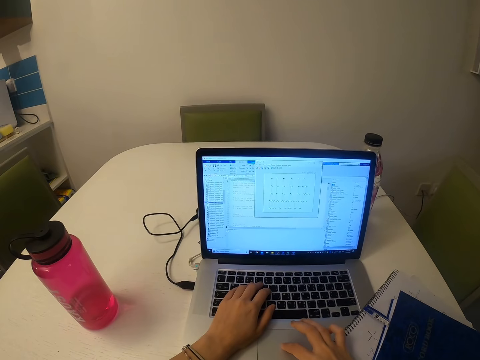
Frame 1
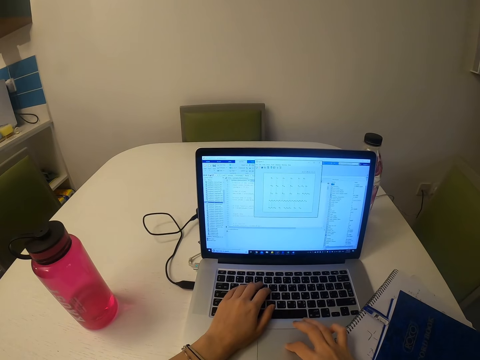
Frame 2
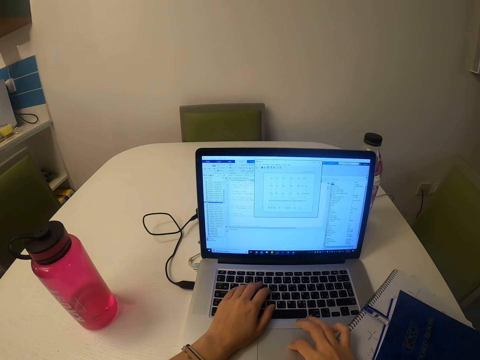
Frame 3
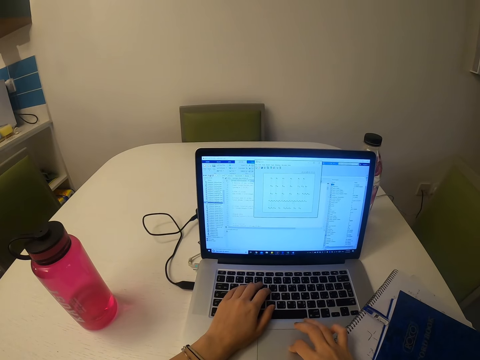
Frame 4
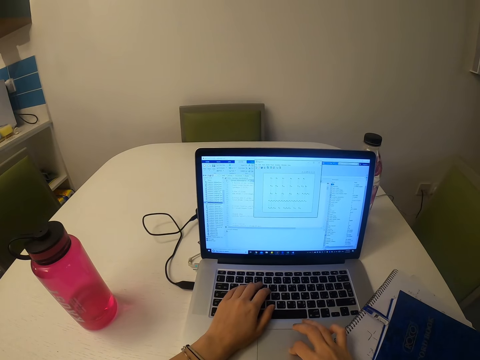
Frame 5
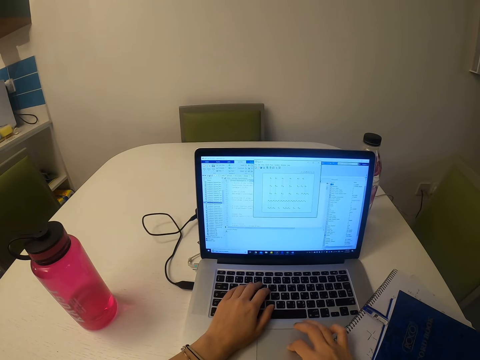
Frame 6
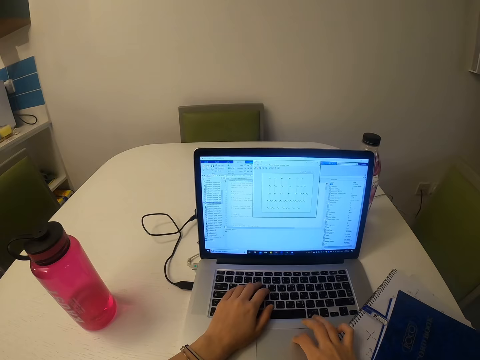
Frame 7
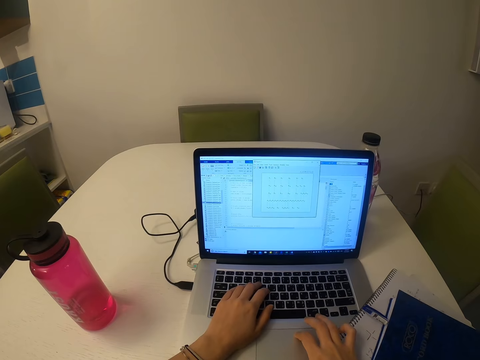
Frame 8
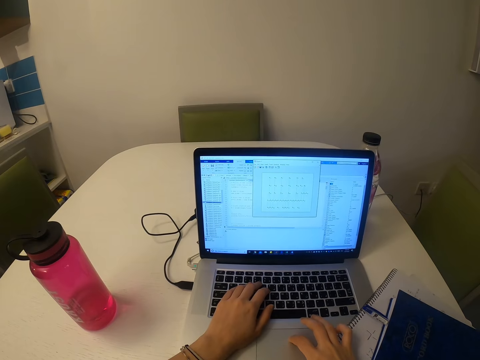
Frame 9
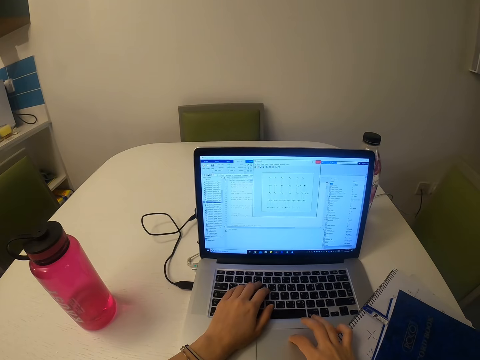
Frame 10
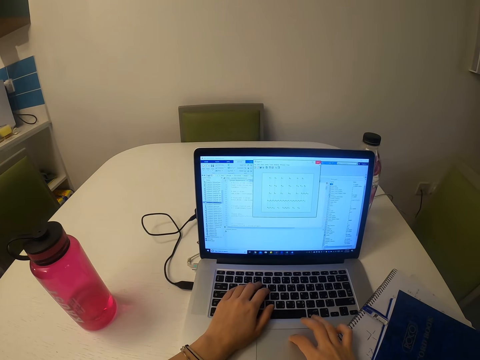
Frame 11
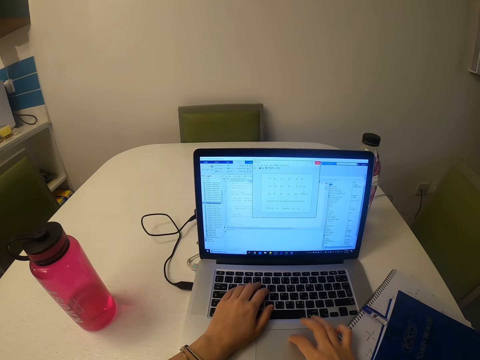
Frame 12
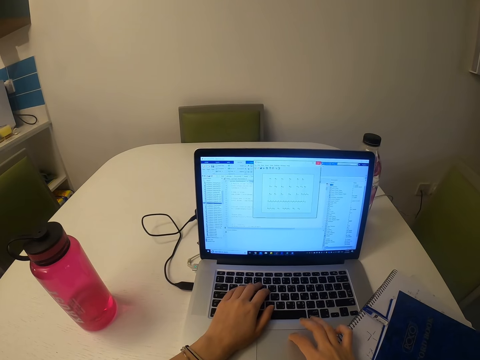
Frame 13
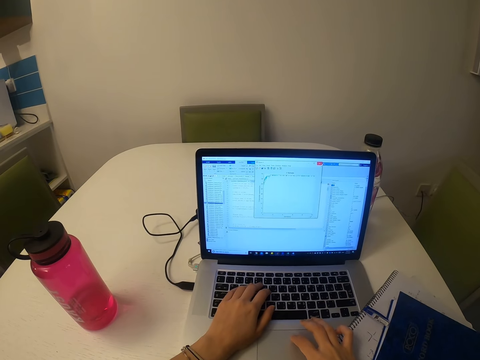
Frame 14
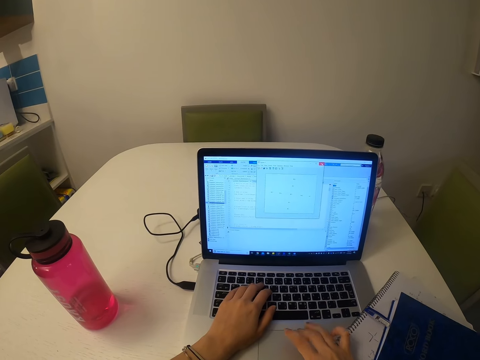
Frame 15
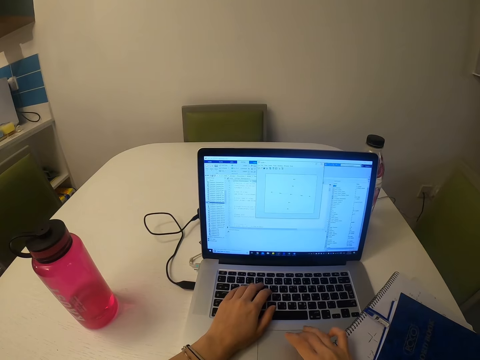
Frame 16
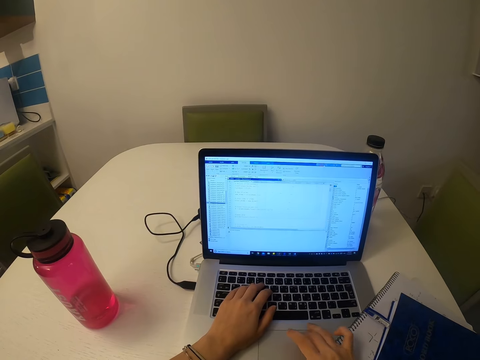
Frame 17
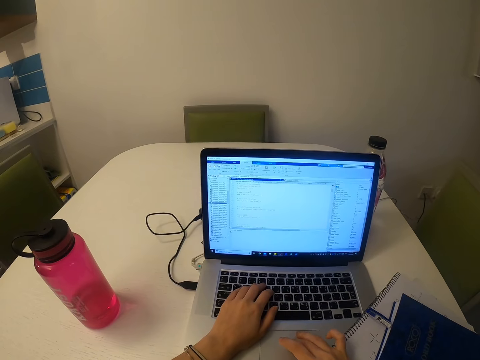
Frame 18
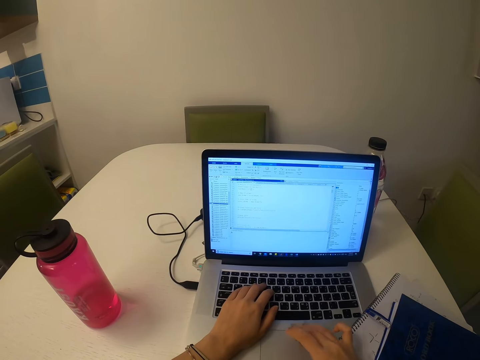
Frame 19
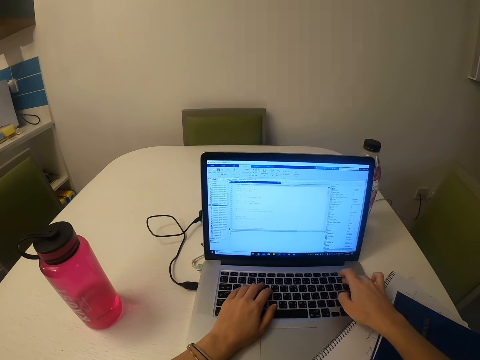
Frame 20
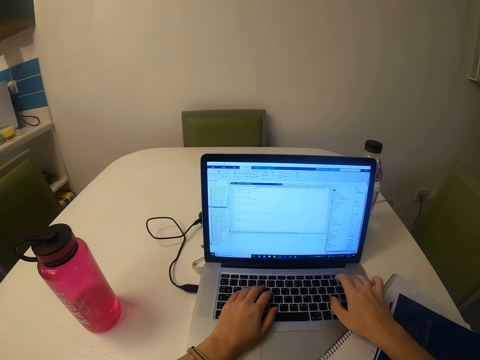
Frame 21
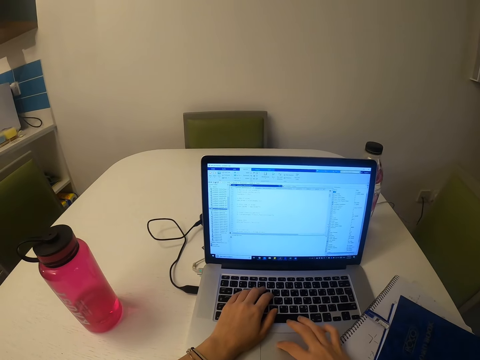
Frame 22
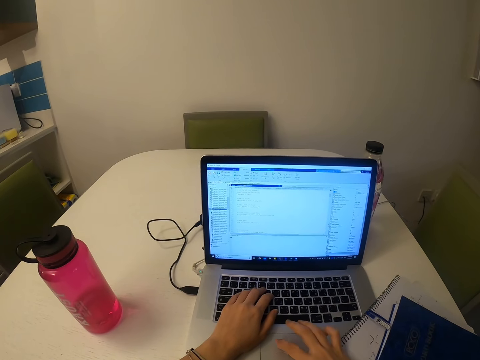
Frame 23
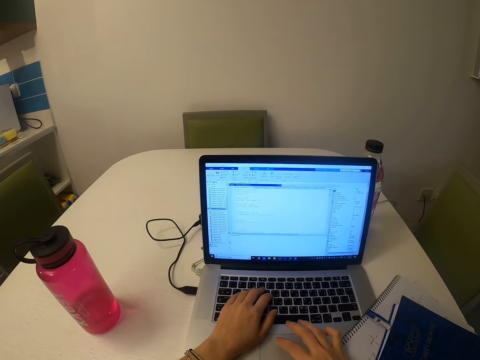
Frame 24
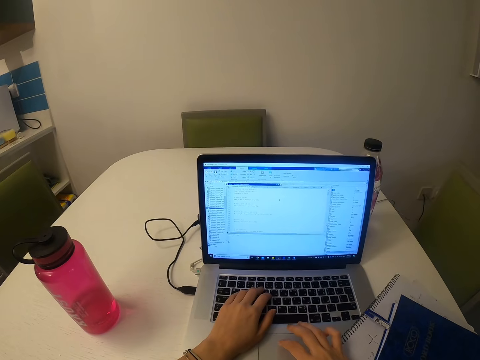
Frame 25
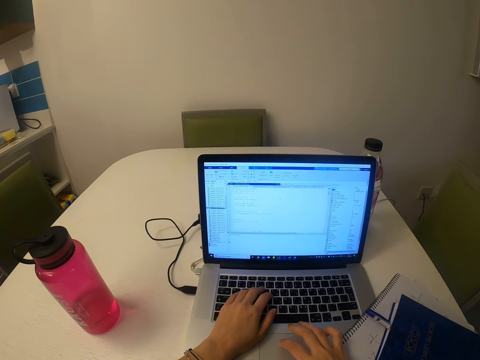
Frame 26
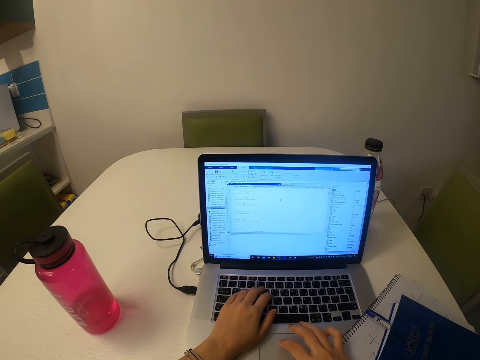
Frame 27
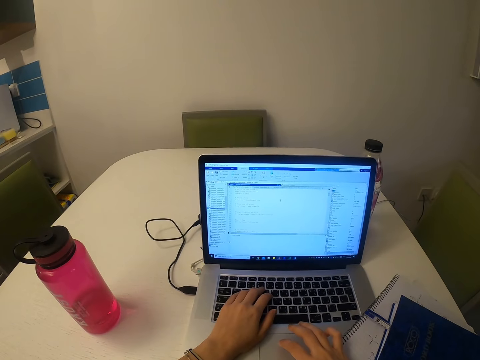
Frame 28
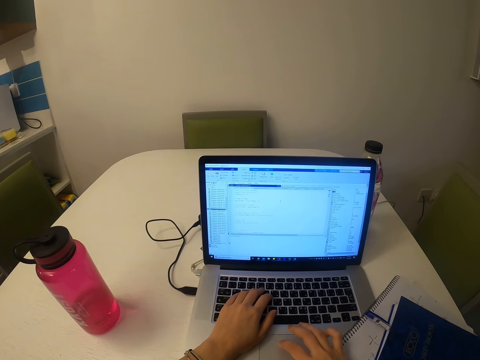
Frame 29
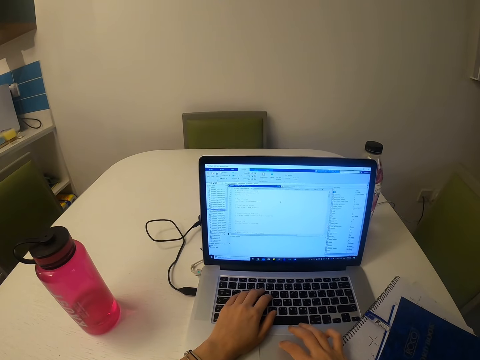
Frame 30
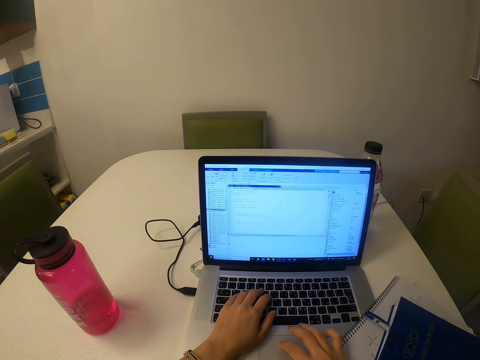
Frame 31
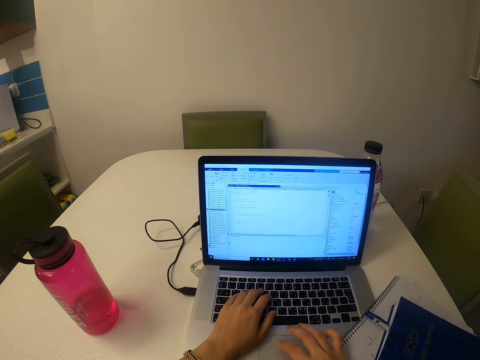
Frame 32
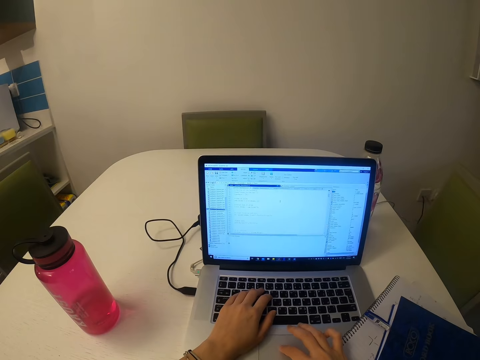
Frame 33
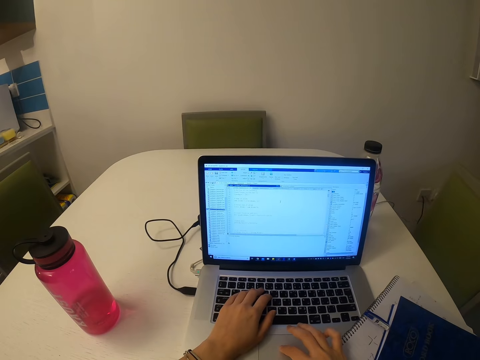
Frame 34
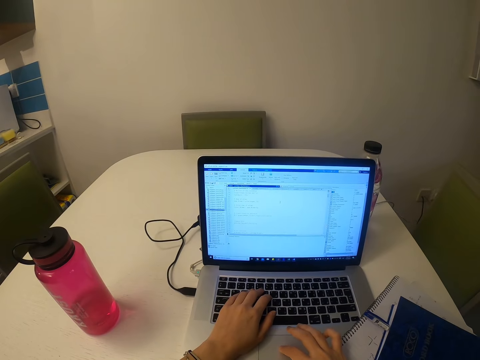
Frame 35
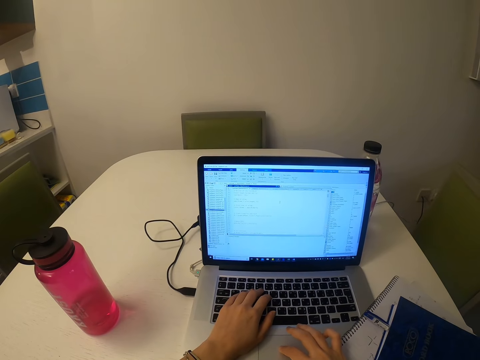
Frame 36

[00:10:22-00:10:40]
The camera wearer touches the laptop.

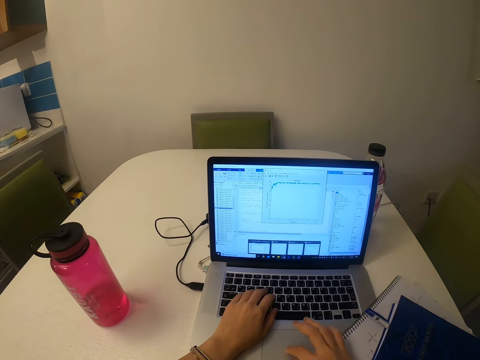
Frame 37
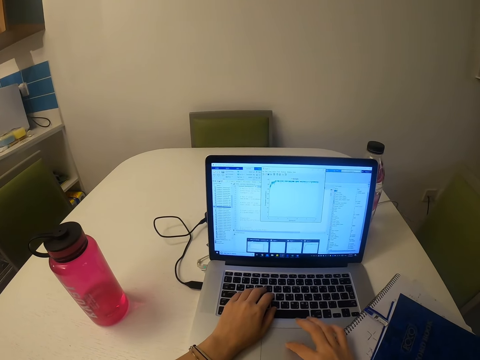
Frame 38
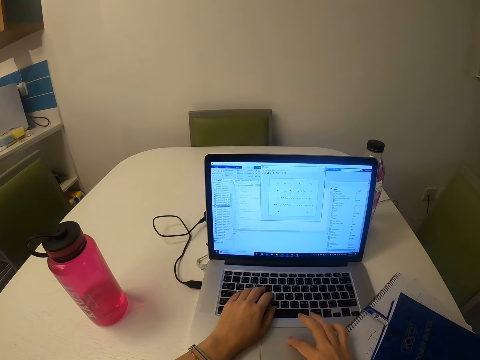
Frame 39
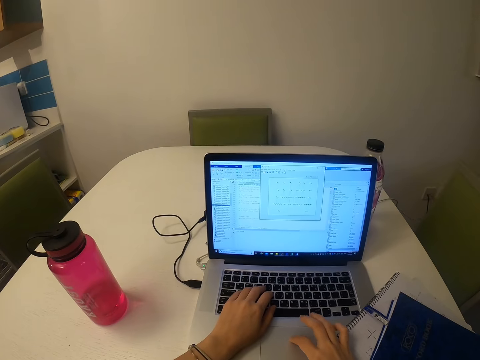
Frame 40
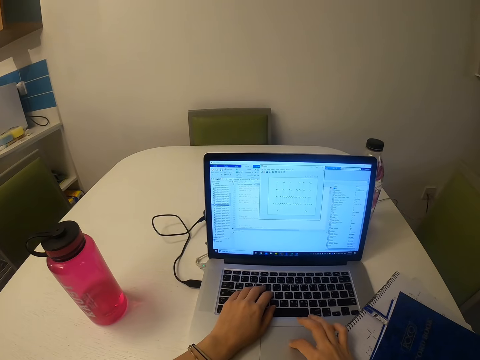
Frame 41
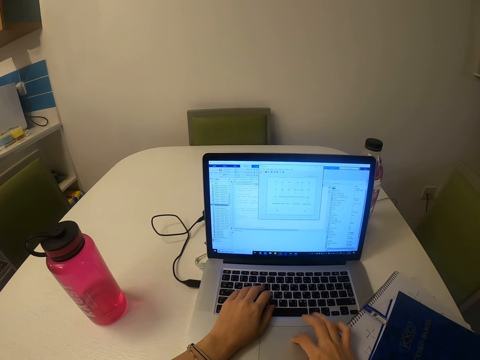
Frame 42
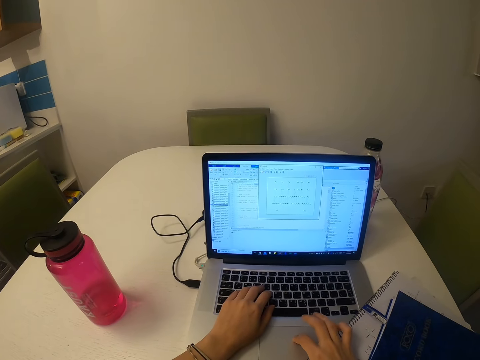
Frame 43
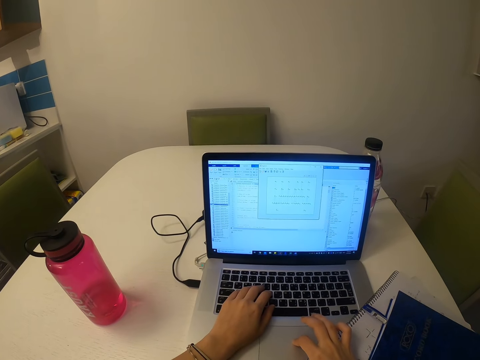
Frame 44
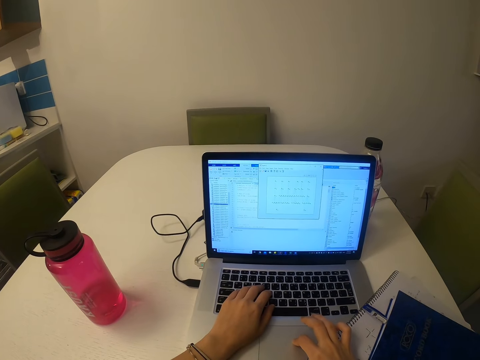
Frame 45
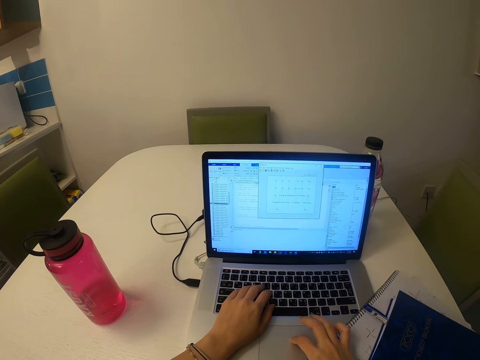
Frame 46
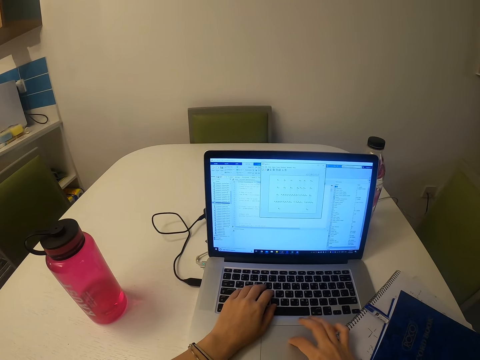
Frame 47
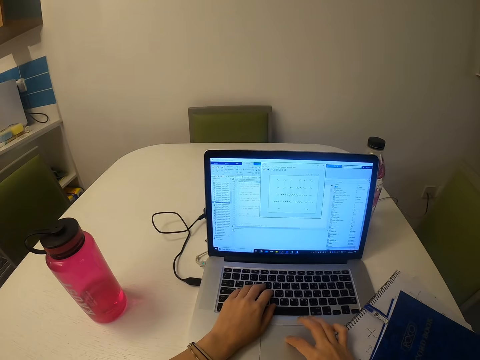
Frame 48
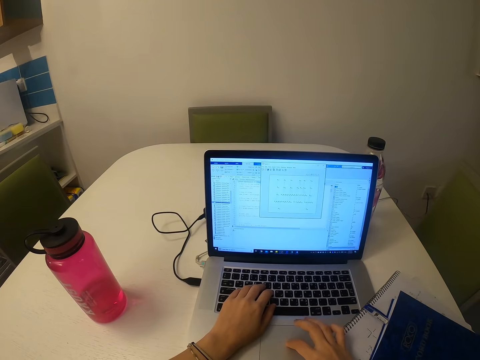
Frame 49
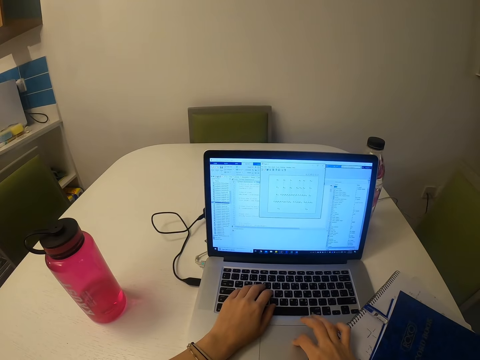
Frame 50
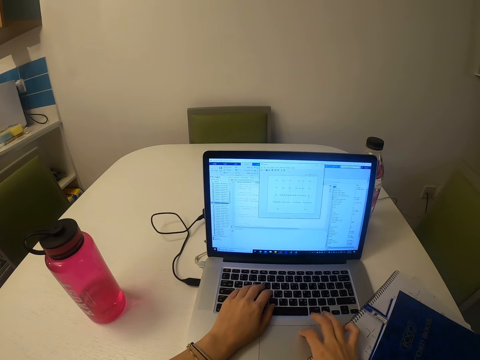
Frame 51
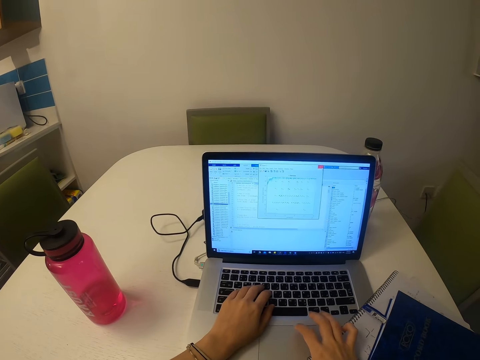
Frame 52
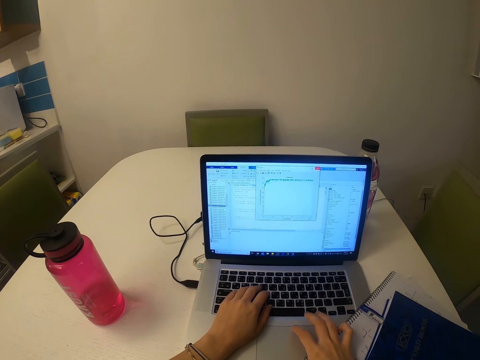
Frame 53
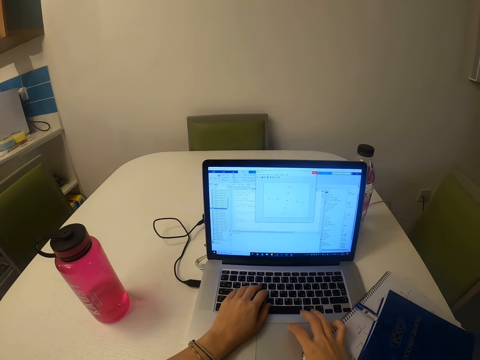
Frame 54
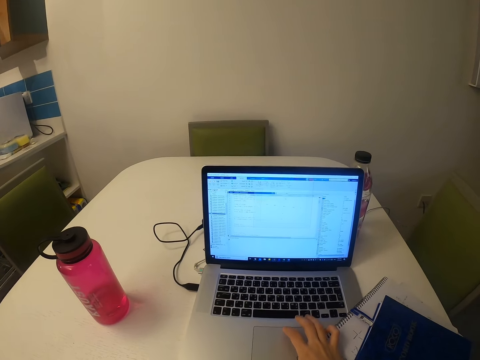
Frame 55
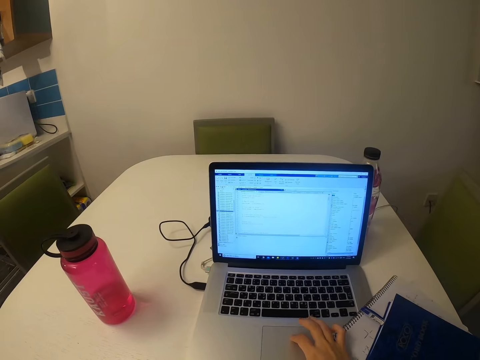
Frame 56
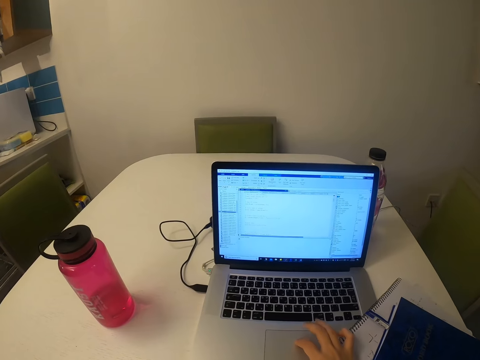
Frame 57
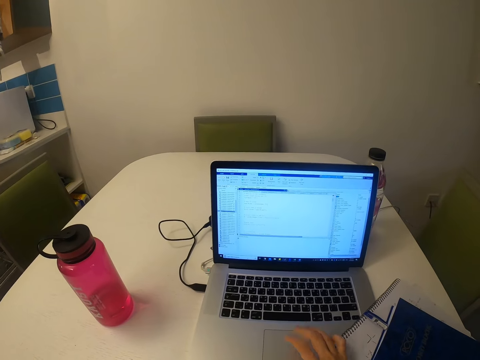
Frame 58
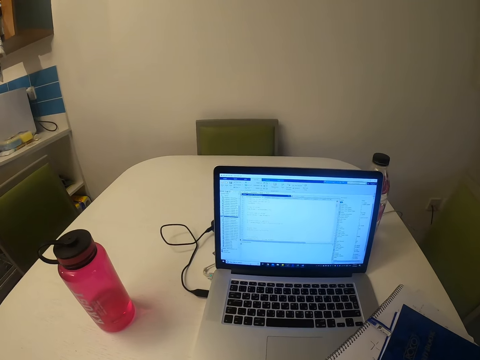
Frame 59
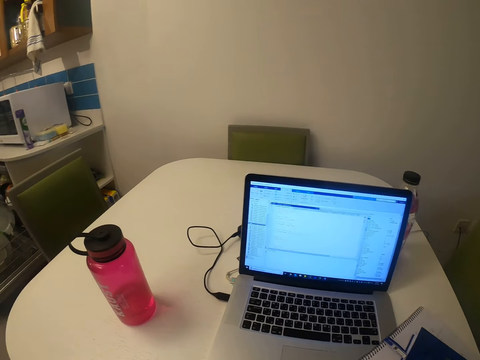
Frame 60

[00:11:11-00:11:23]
The camera wearer touches the laptop. They remove their hand from the laptop.
